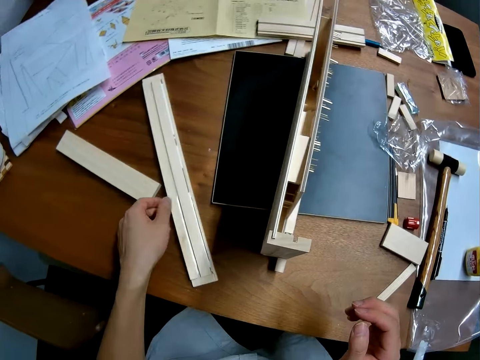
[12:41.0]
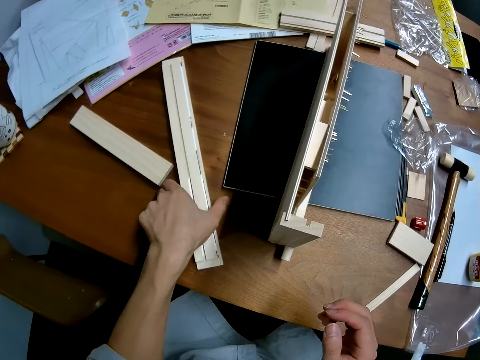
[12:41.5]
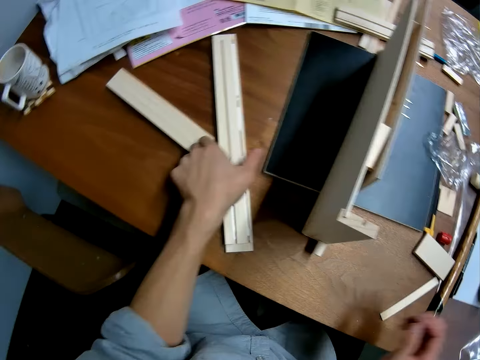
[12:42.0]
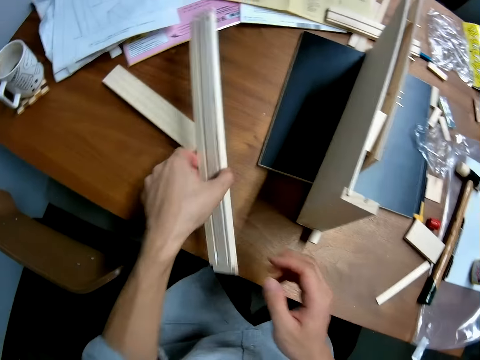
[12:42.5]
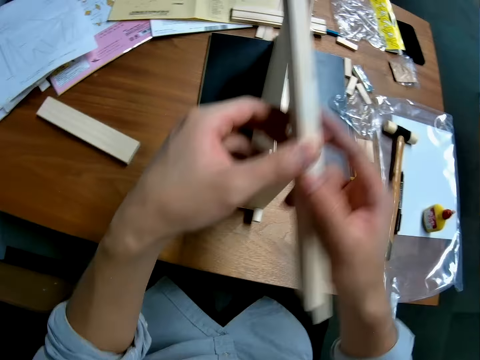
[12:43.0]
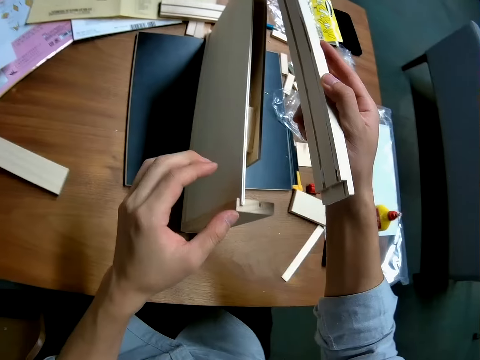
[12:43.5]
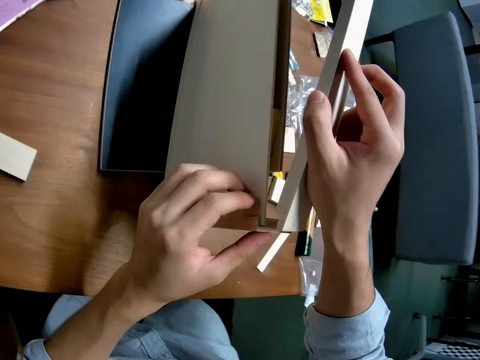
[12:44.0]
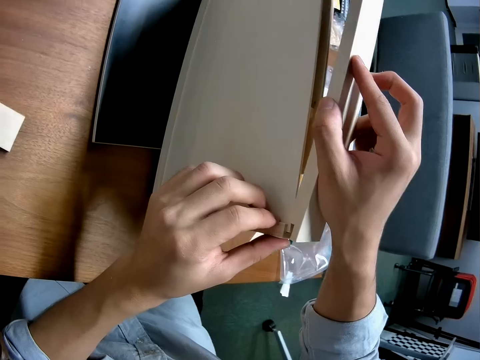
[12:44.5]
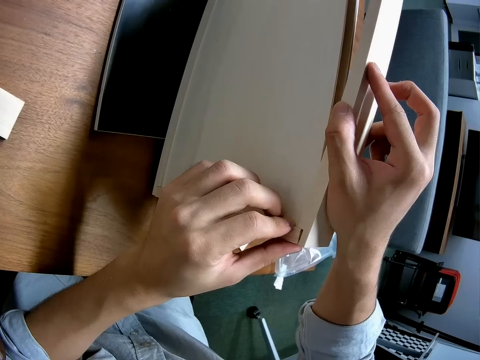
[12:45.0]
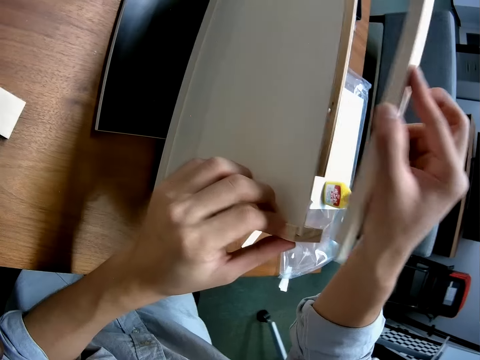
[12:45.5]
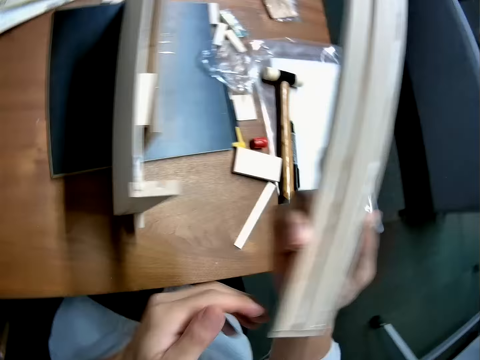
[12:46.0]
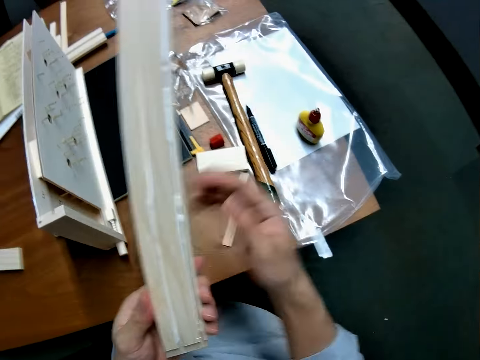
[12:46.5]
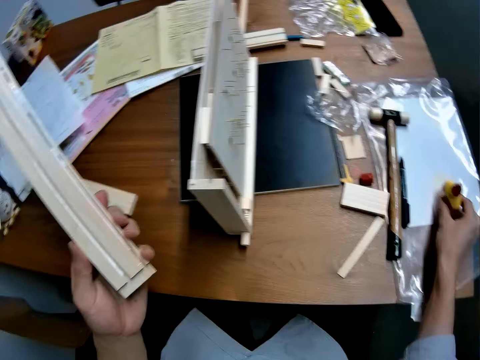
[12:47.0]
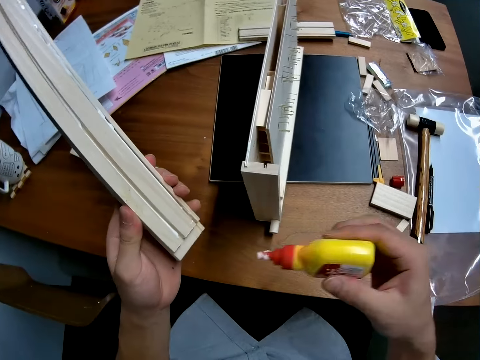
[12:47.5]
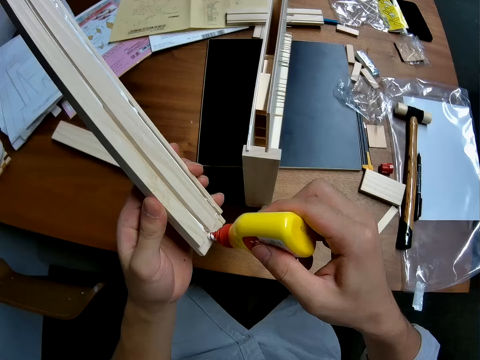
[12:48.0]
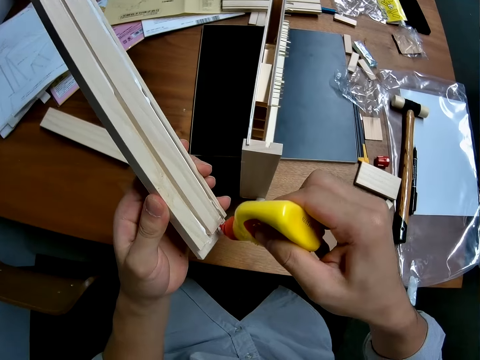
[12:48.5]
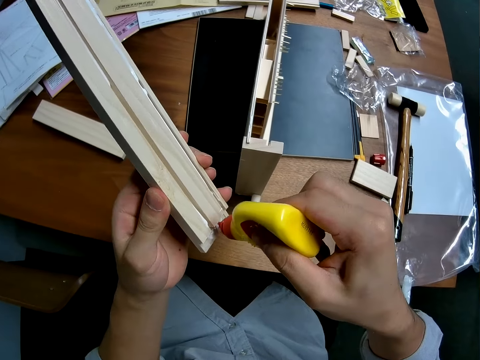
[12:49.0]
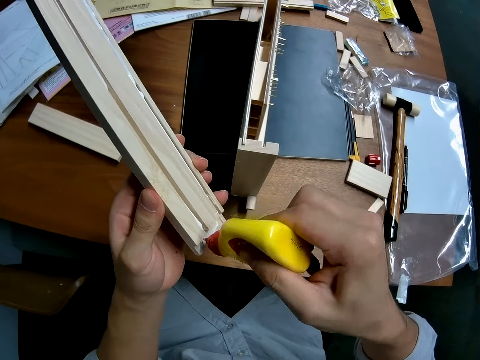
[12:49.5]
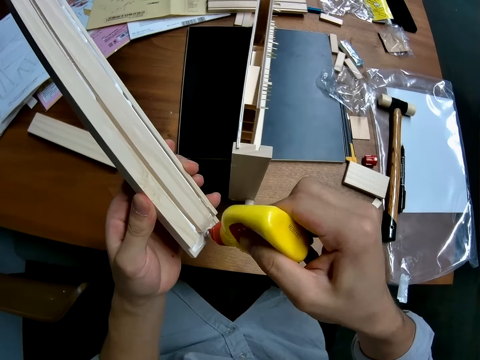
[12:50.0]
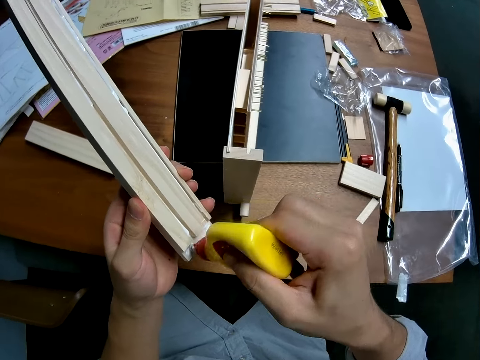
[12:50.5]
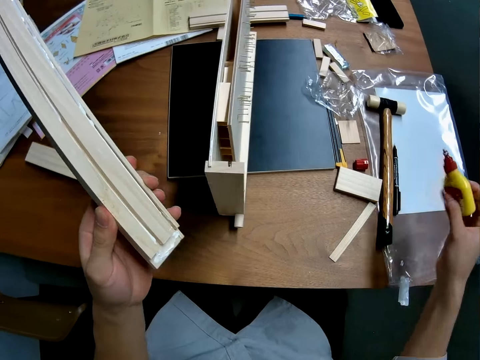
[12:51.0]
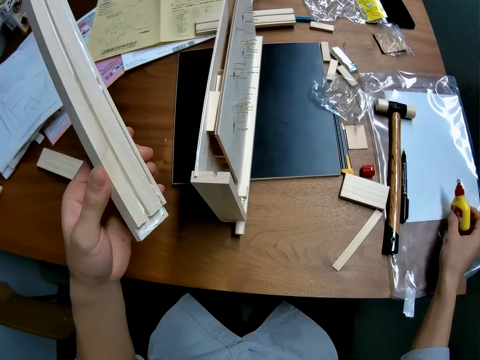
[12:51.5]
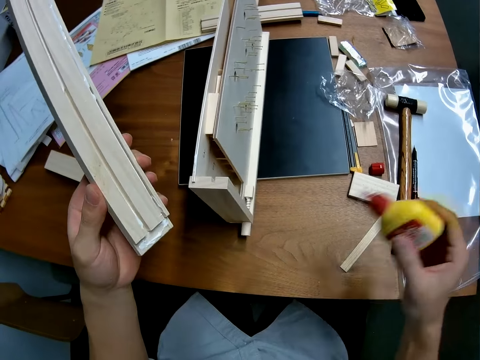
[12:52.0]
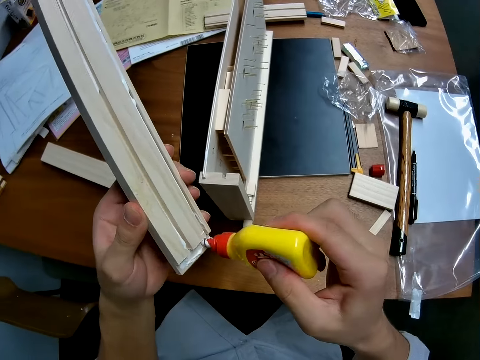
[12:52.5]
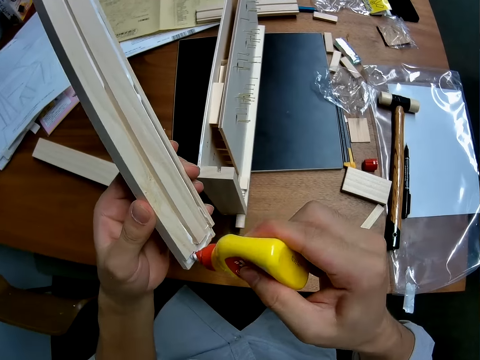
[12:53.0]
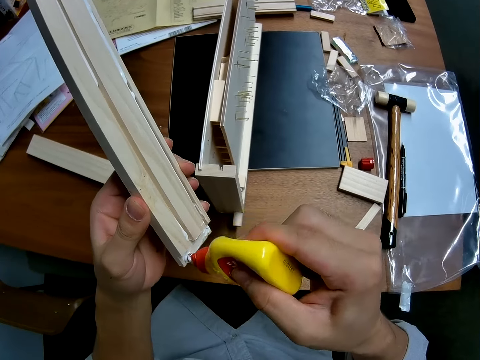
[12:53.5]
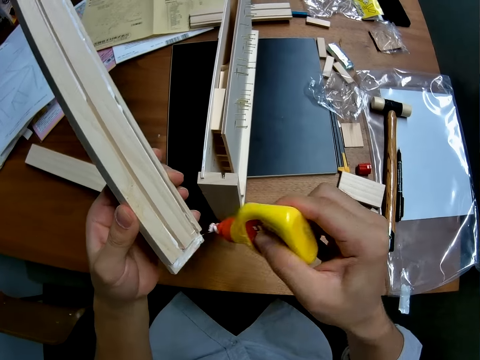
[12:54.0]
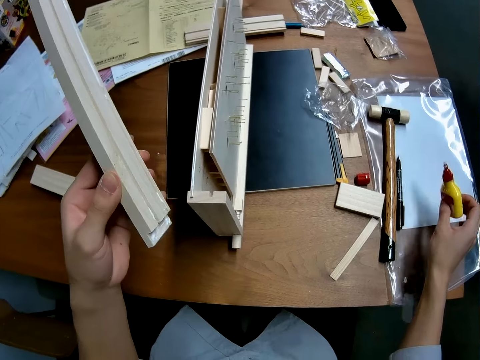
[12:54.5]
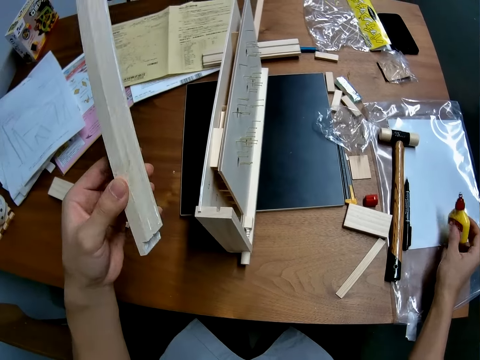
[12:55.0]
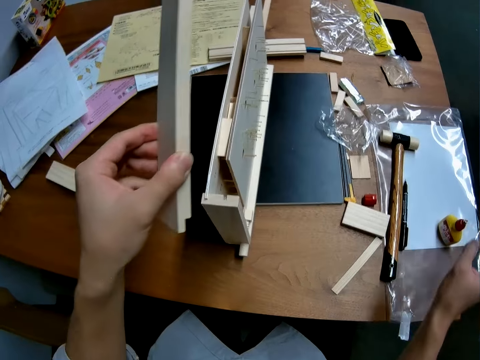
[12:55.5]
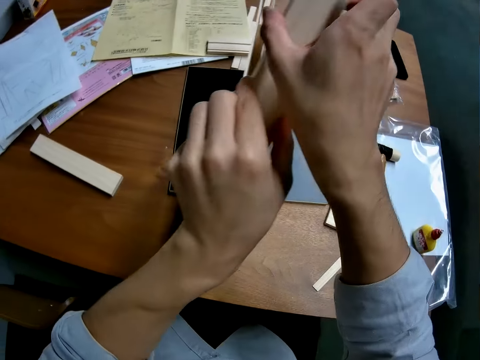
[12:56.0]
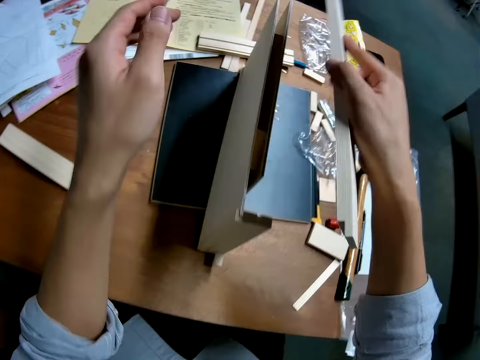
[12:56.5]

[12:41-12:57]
The camera wearer takes up the casing from the table. They attempt to attach the casing to the craft. They place the piece of wood on the curling board. They remove the casing from the craft. They take up the glue container from the table. They apply glue to the casing. They place the glue on the table. They lift the glue. They apply glue on the piece of wood. They return the glue container to the table.

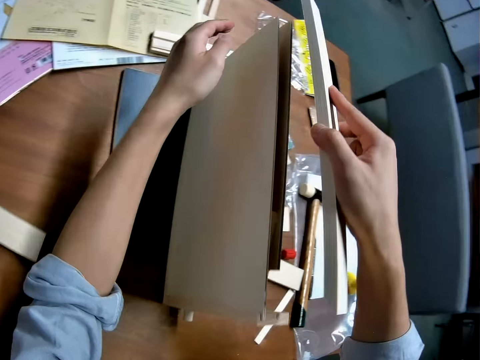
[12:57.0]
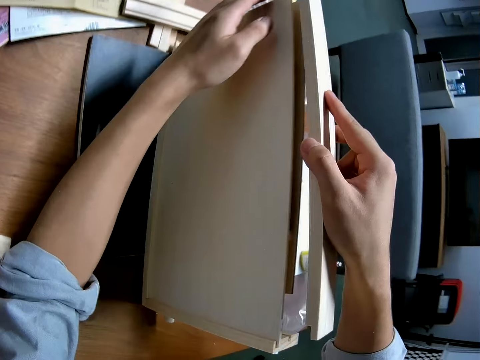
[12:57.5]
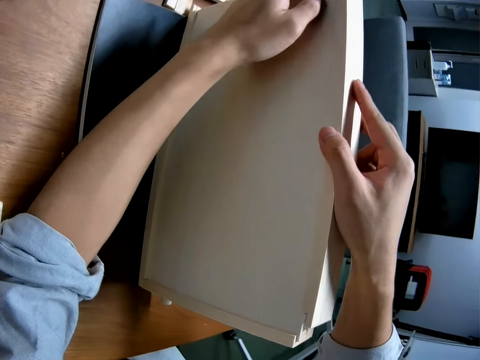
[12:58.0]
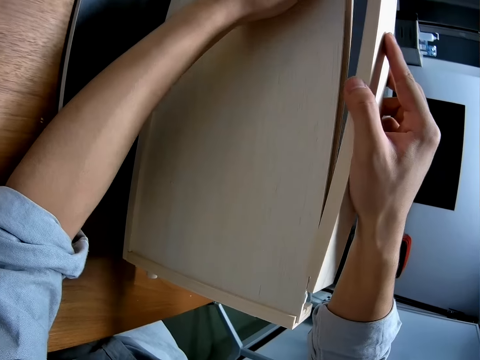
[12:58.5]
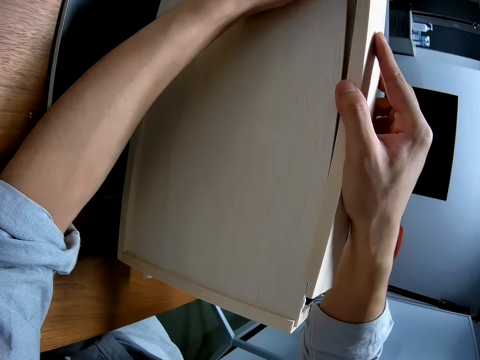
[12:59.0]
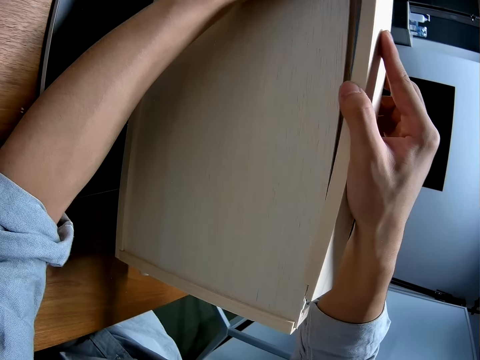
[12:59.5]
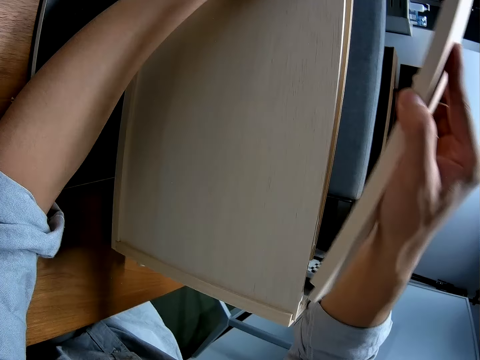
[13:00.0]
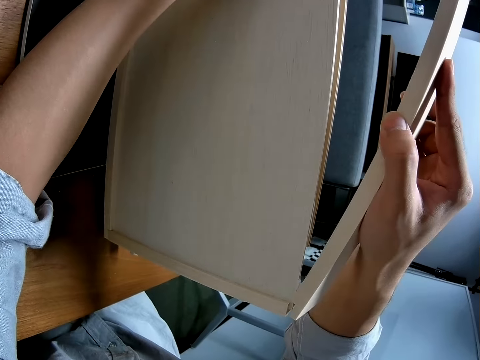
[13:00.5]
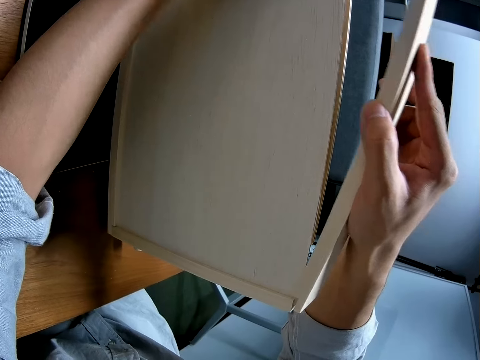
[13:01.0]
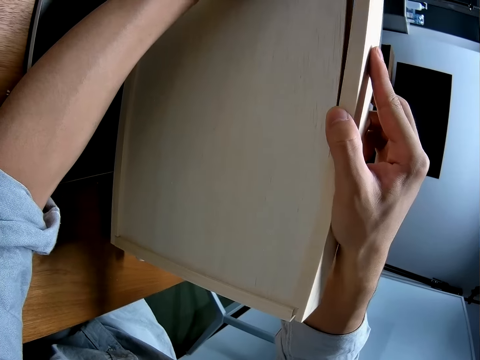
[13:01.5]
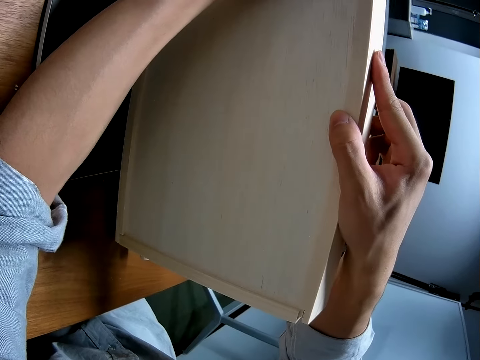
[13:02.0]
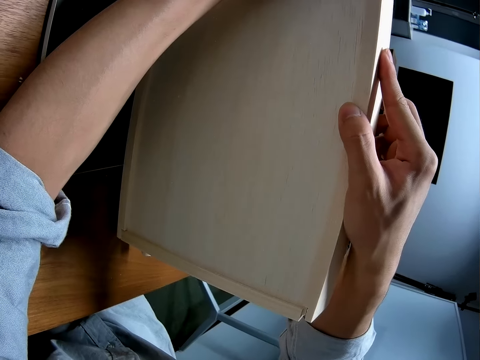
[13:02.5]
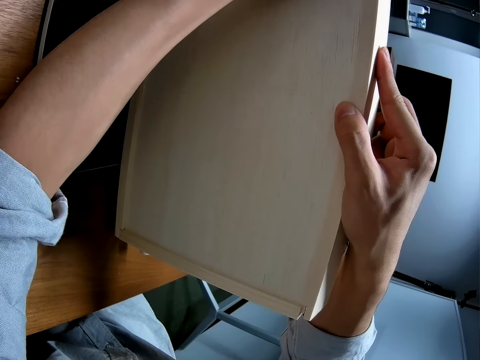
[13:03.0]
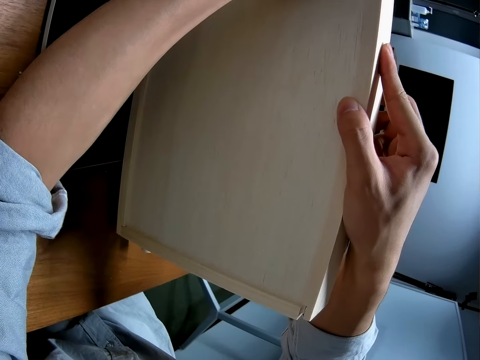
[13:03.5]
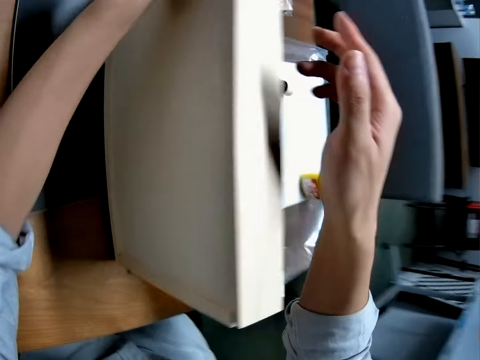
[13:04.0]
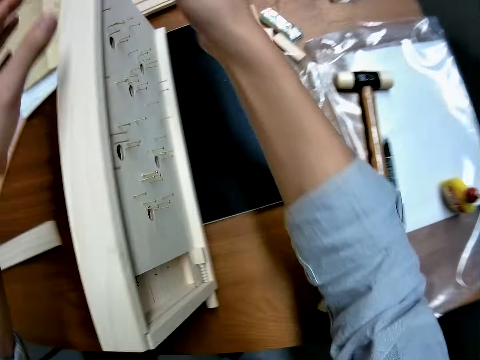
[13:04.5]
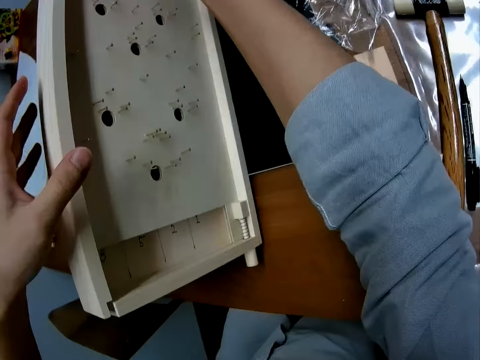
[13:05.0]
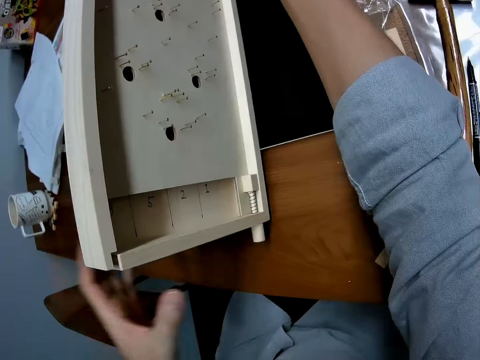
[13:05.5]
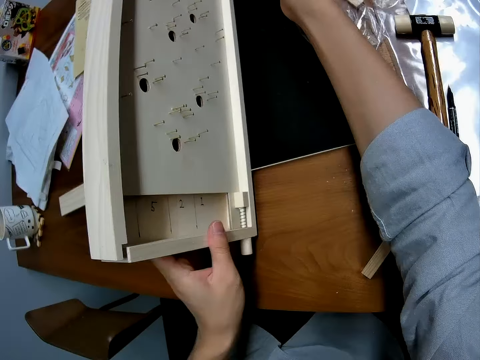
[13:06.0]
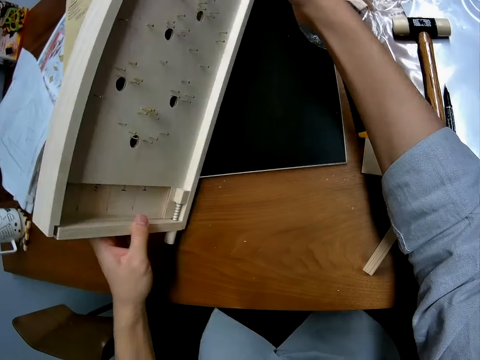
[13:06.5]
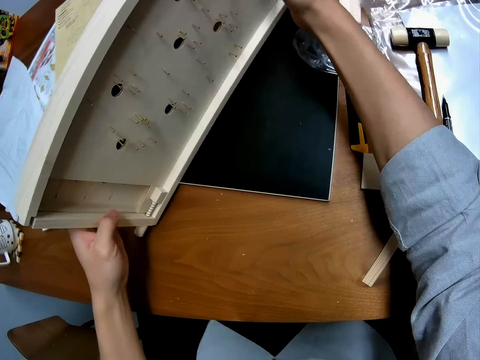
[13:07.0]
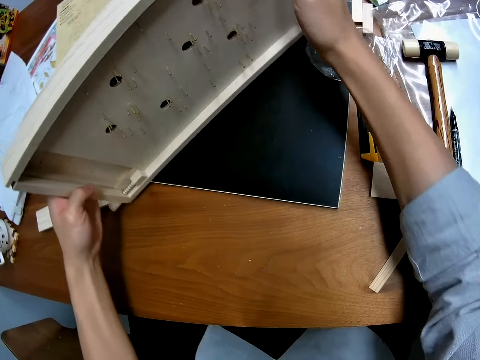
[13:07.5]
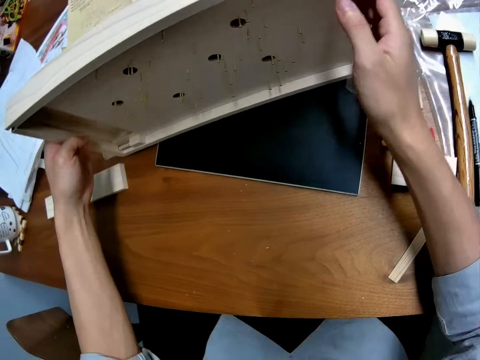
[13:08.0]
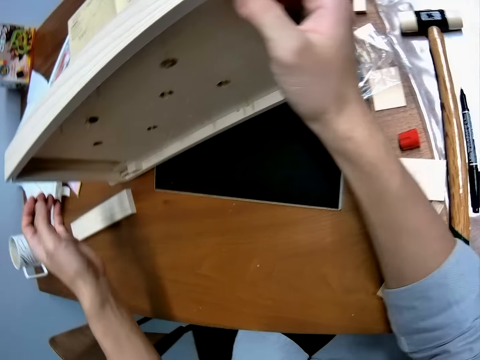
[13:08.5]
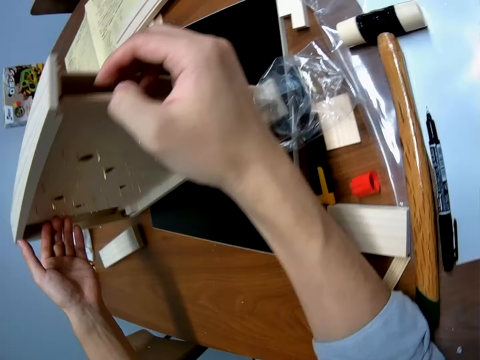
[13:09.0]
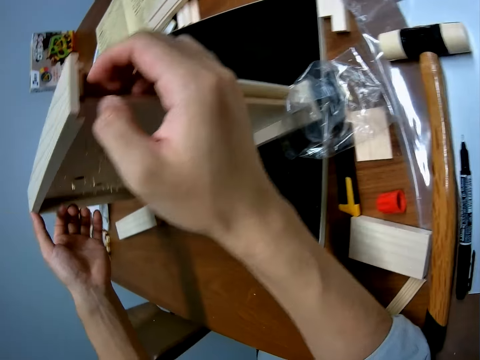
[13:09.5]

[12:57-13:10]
The camera wearer attaches the casing to the craft. They hold the curling board. They turn the craft on the table.
